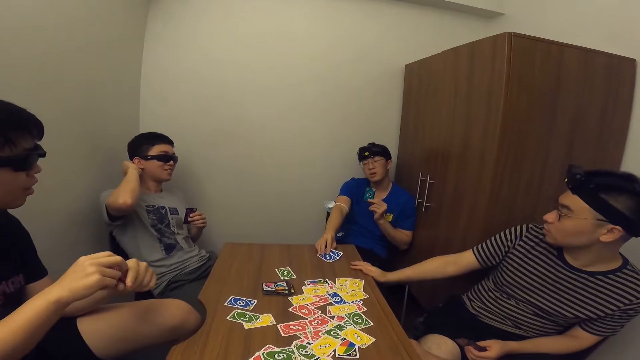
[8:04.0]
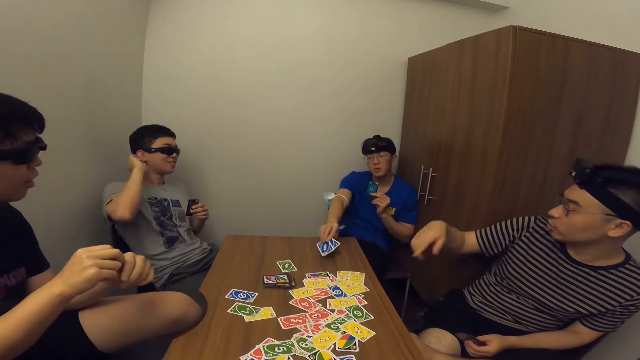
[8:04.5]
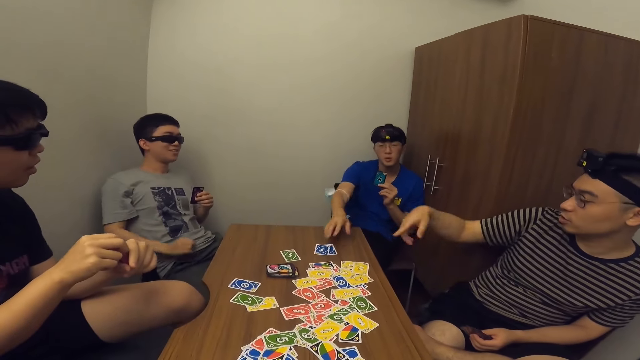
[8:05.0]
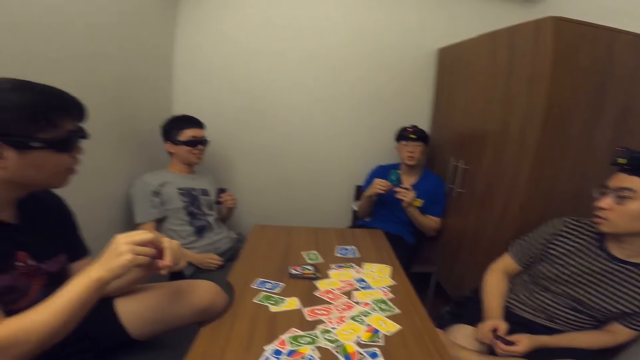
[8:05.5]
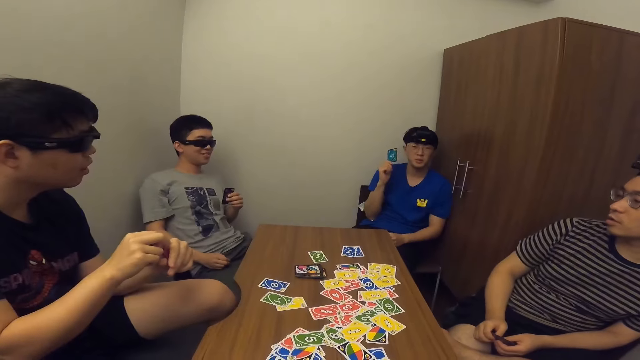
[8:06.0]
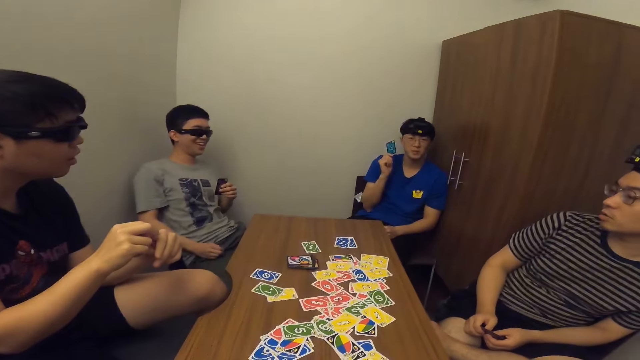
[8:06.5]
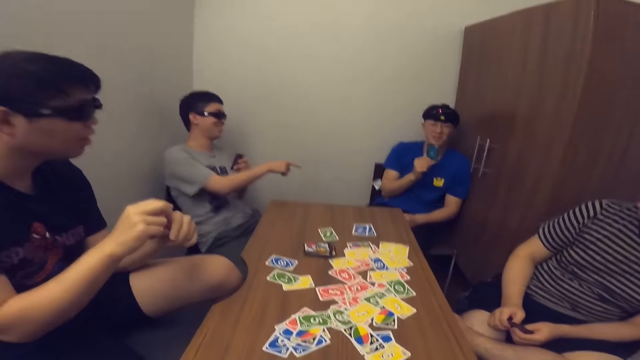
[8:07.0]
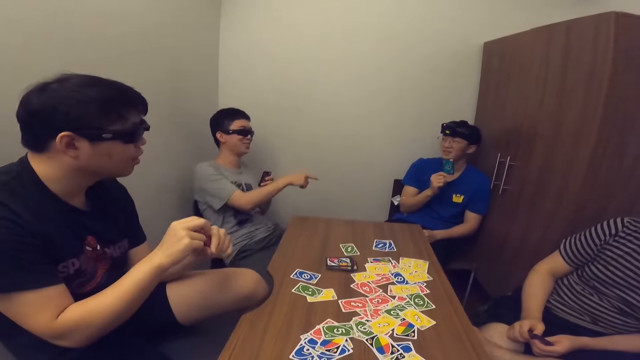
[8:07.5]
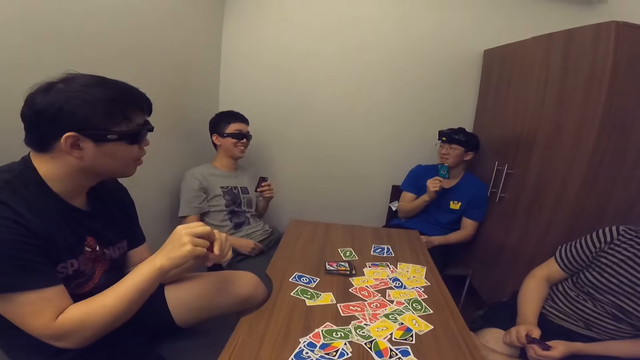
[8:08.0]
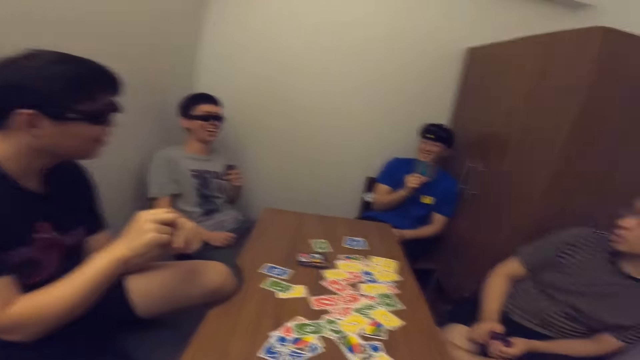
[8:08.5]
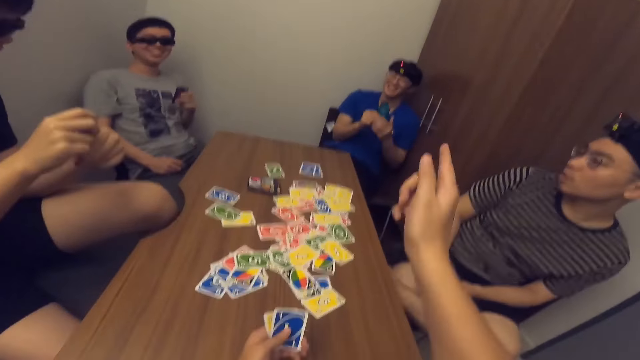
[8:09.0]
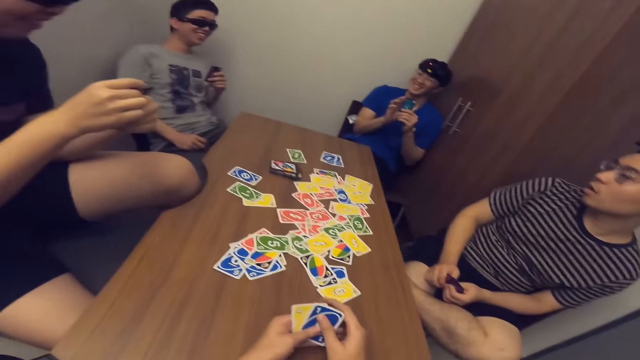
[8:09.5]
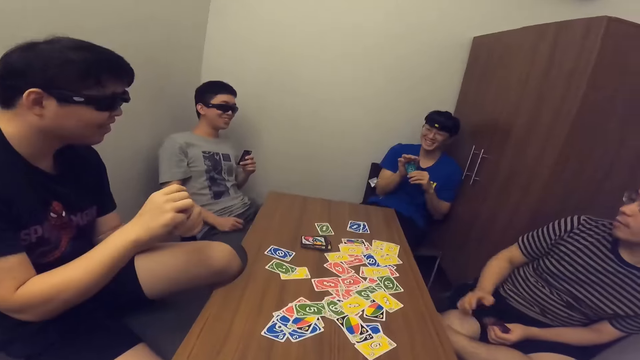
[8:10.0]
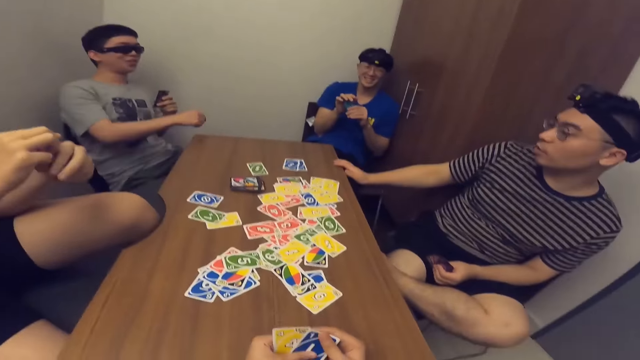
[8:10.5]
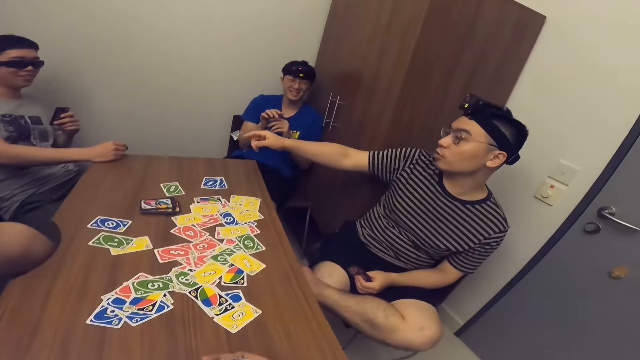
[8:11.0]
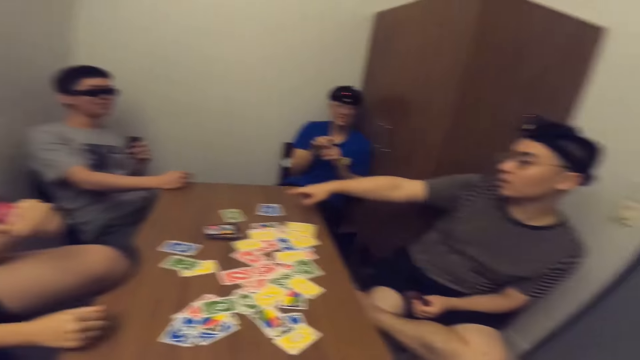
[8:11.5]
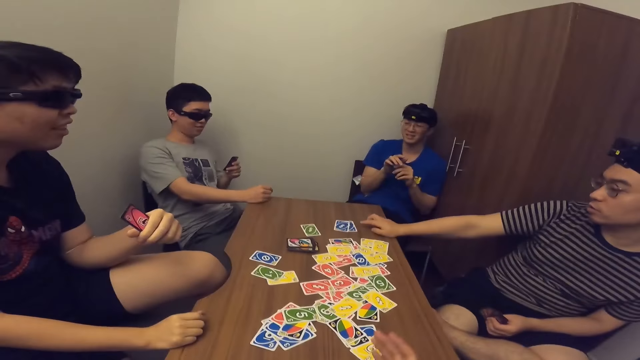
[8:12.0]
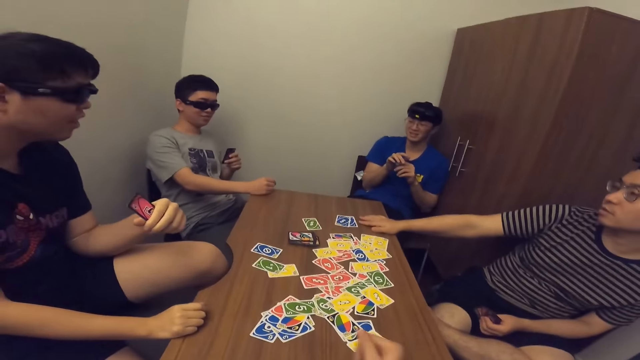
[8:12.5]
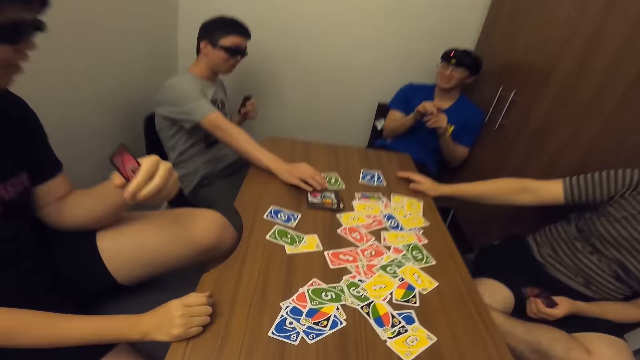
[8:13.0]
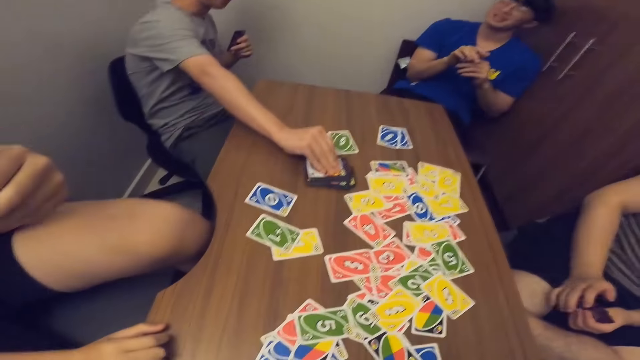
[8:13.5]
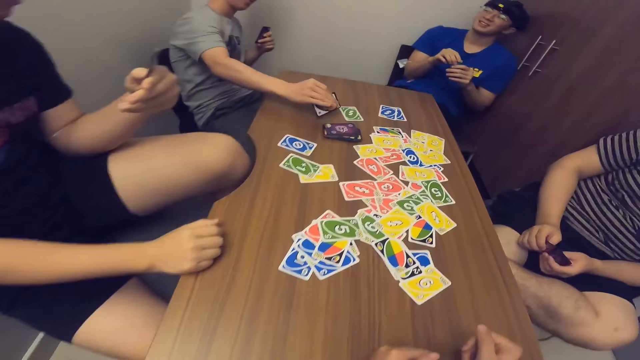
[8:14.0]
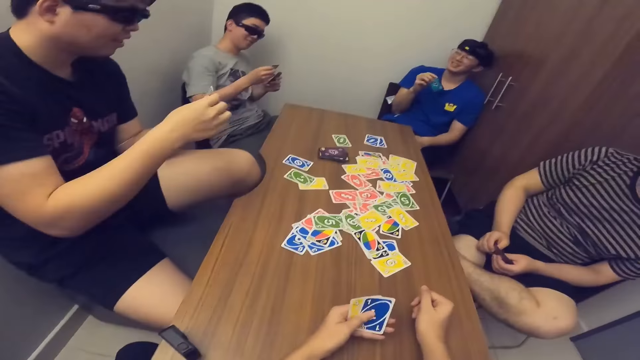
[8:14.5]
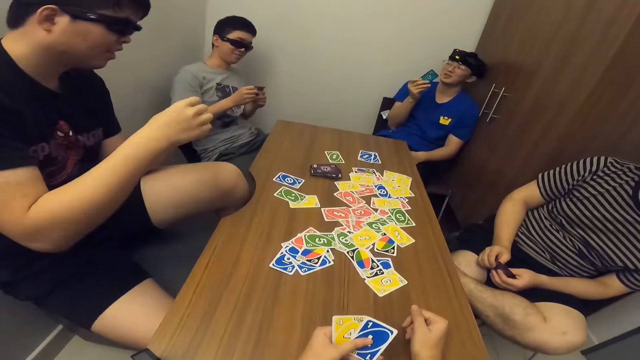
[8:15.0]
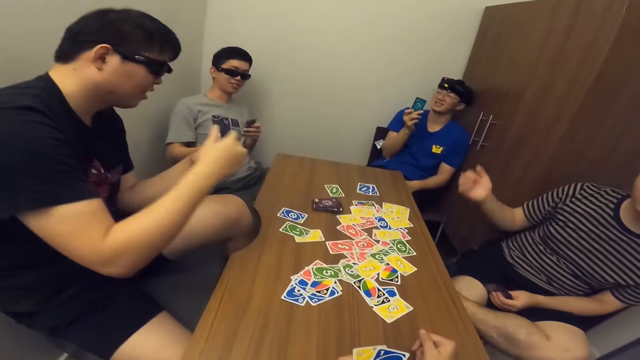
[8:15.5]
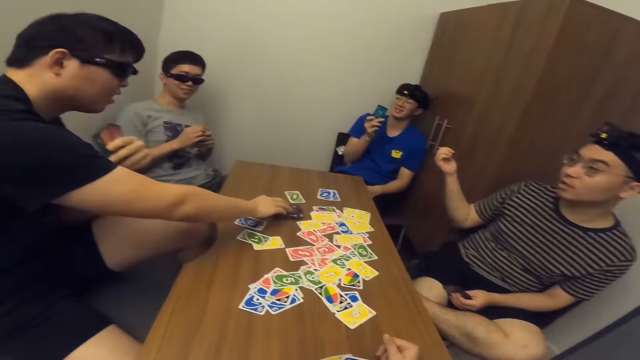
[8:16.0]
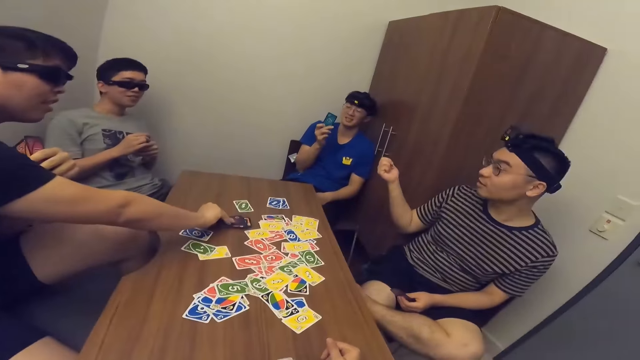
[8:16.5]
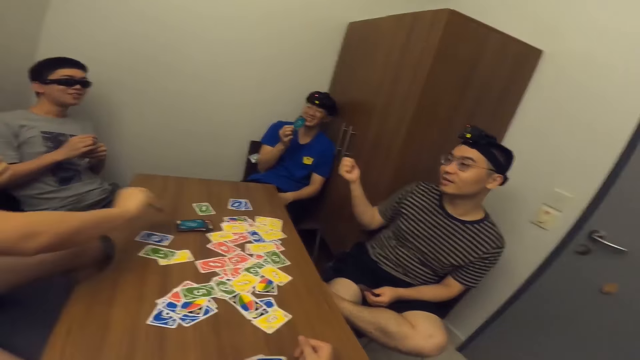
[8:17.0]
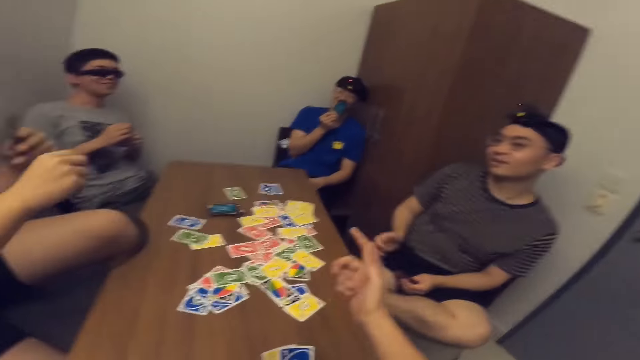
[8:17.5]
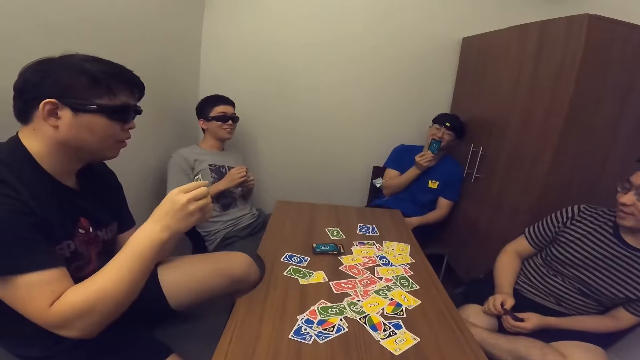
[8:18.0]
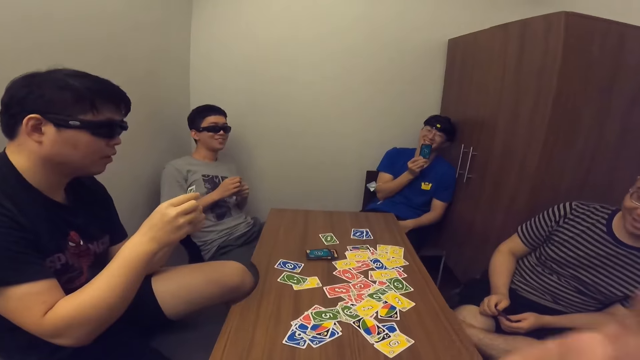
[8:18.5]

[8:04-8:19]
A man places cards on the table. Another man picks a card from the stack of cards on the table. A third man picks a card from the stack of cards on the table.

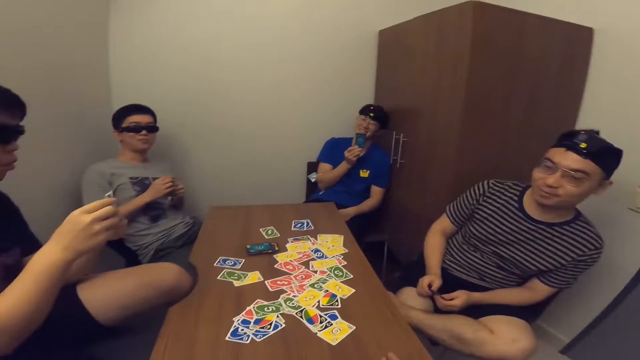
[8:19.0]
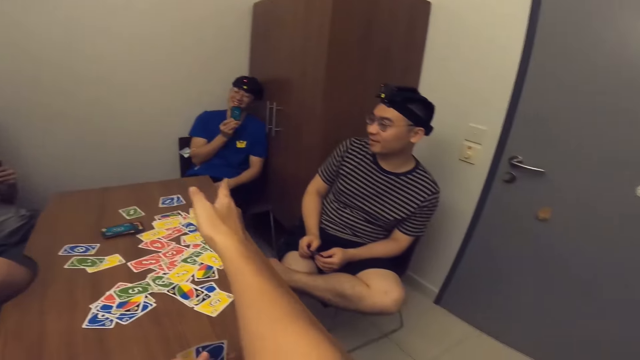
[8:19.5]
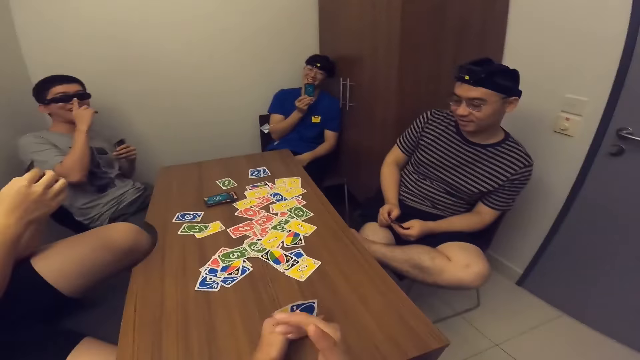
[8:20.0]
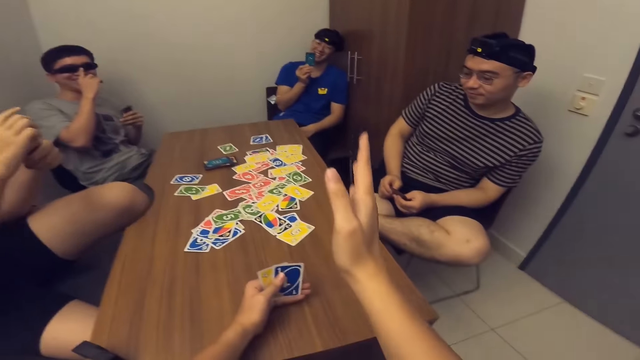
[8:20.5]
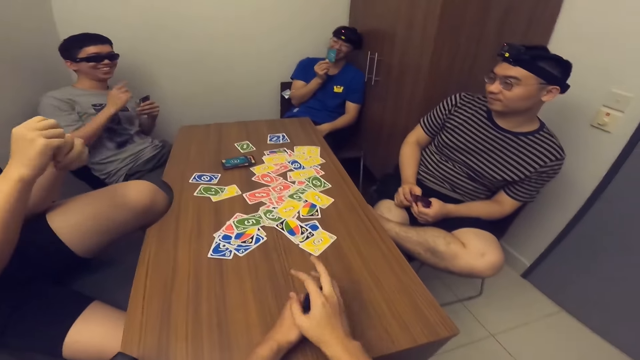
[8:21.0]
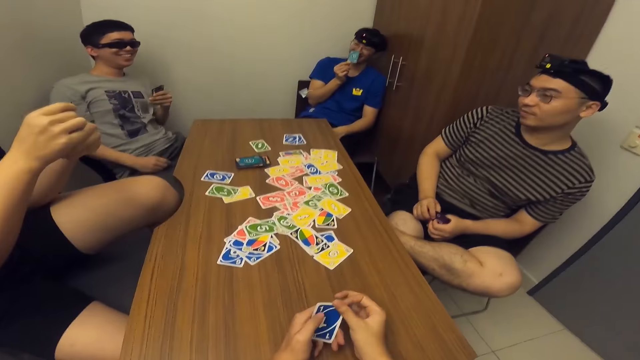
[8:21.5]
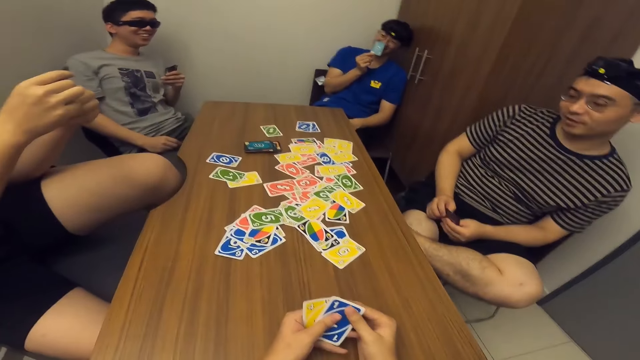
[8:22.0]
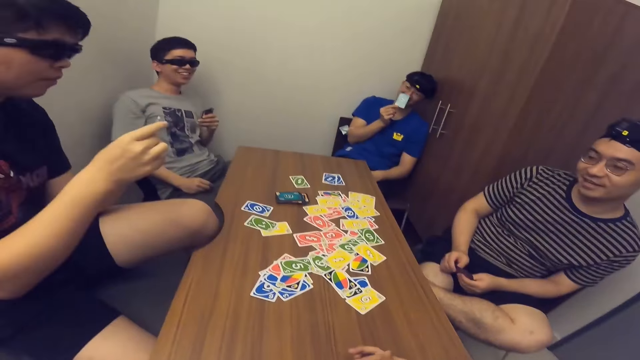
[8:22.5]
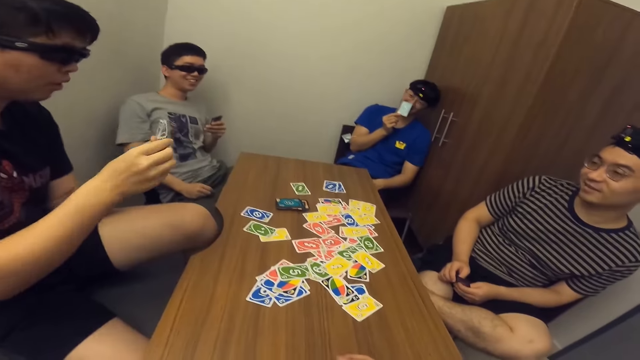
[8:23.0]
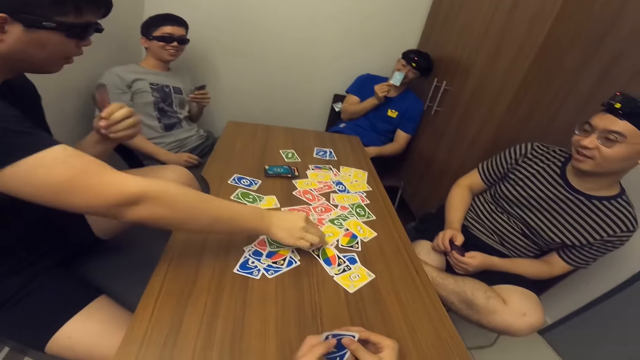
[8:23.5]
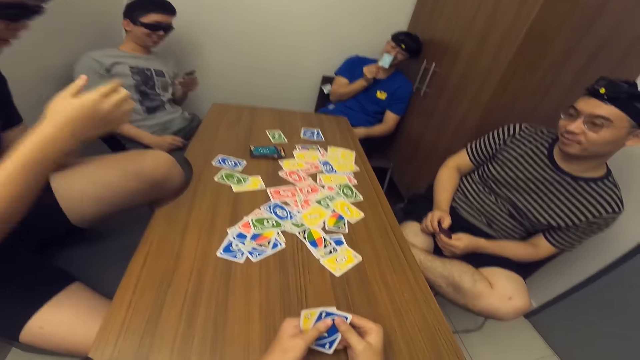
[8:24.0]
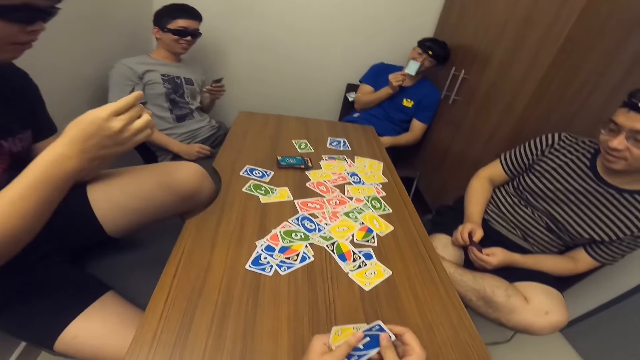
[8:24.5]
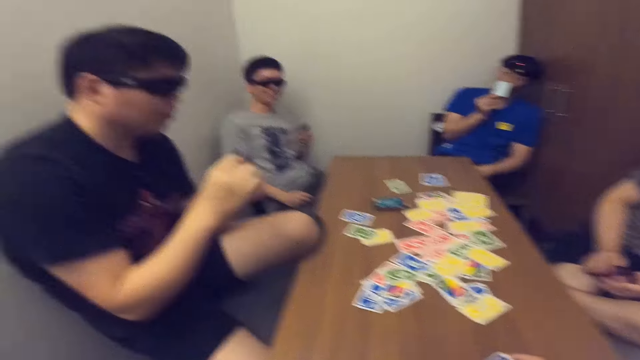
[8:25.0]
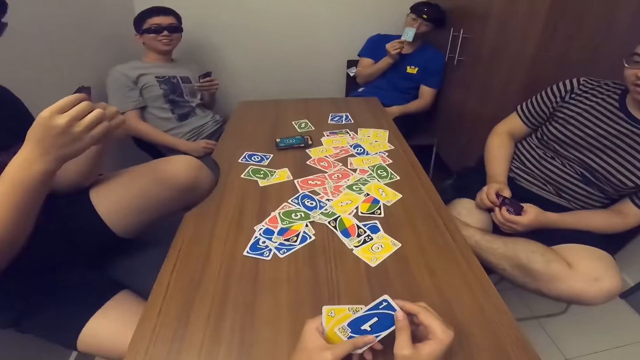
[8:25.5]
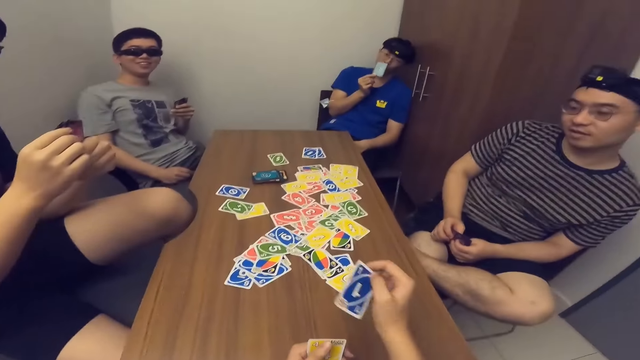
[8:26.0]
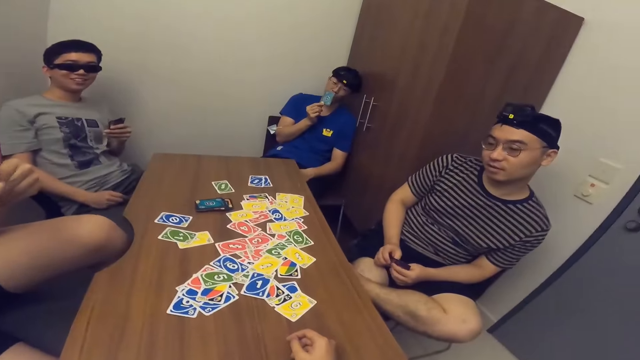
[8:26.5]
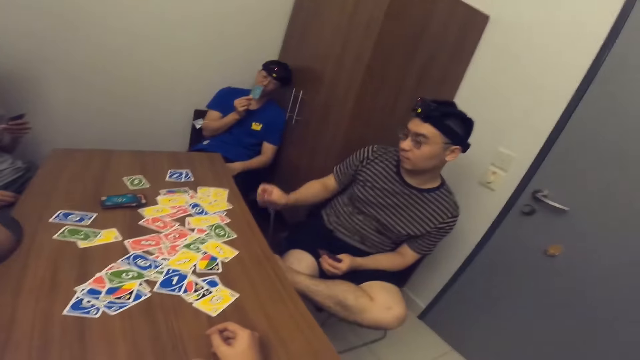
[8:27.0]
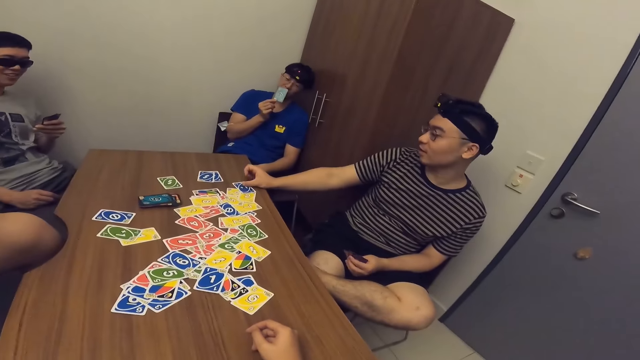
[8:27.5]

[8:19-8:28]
A man drops a card in his hand on the table. The camera wearer drops a card in his hand on the table. Another man drops a card in his hand on the table.
